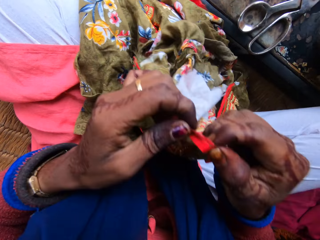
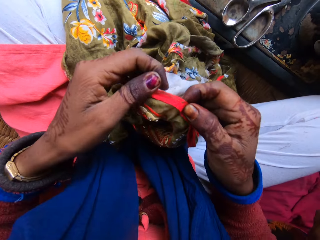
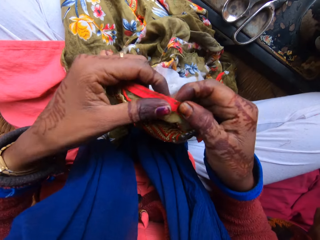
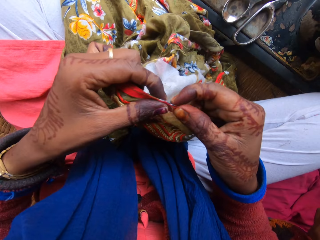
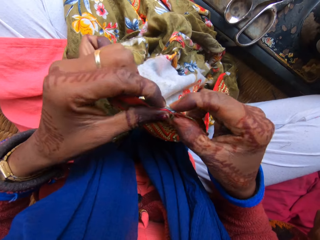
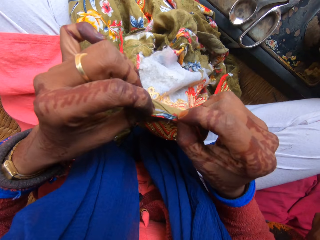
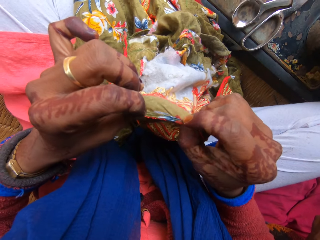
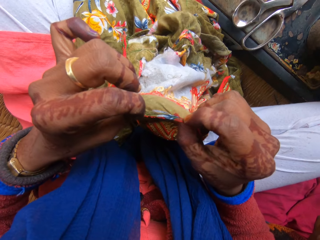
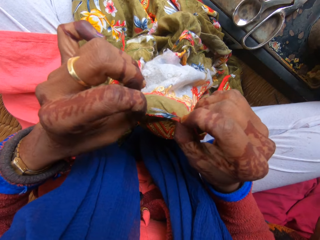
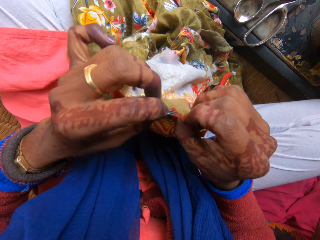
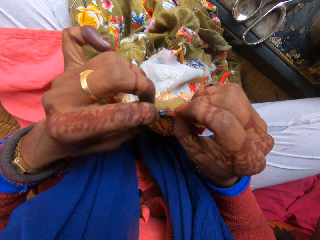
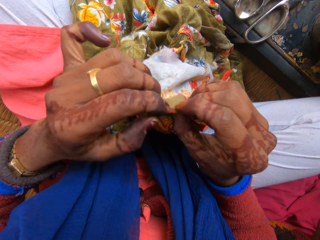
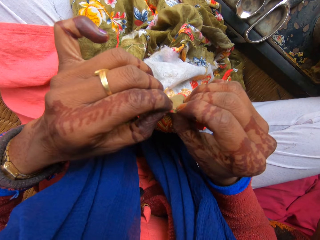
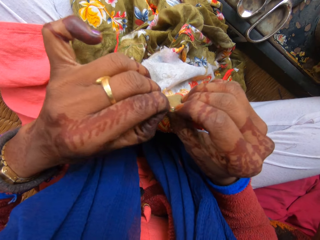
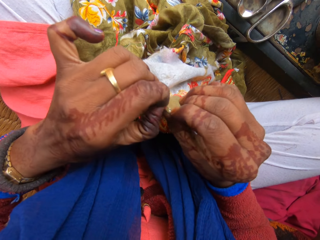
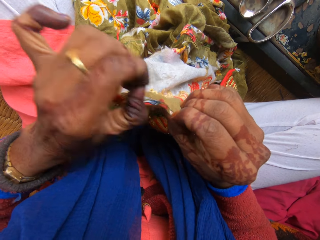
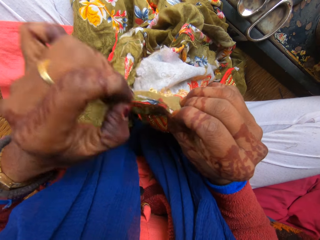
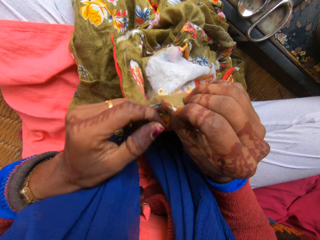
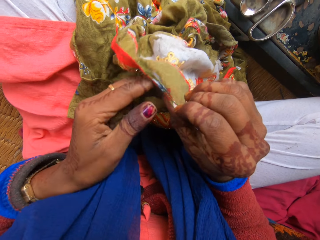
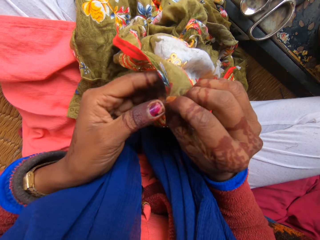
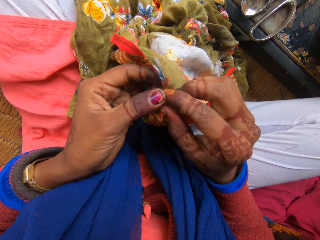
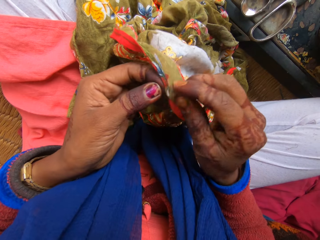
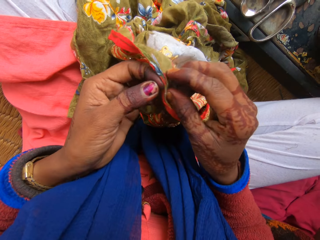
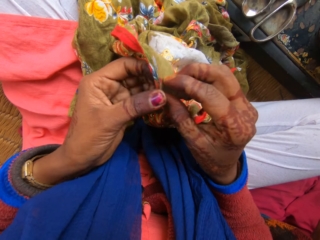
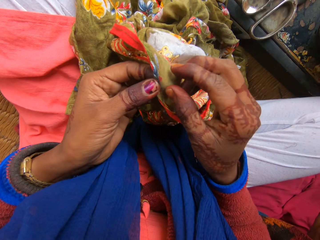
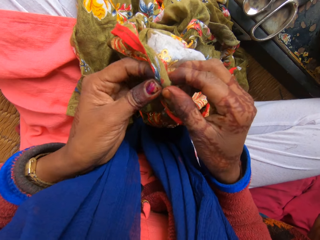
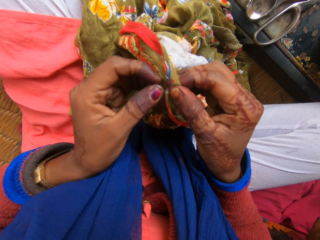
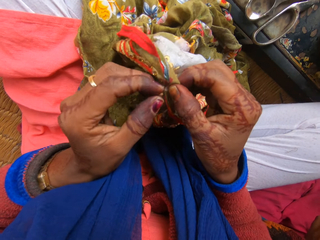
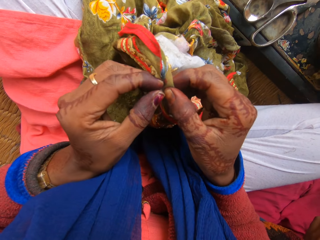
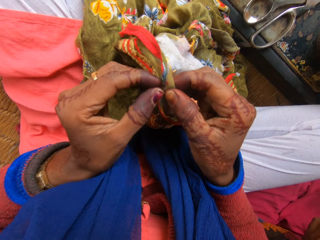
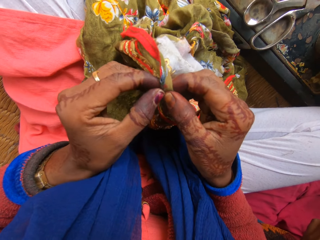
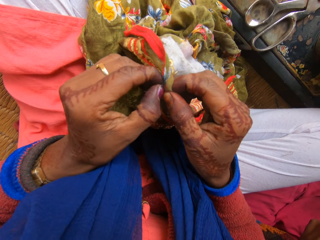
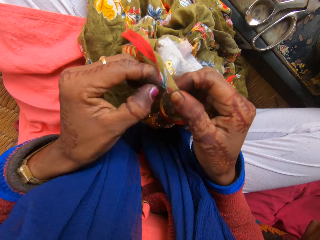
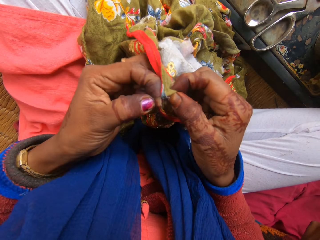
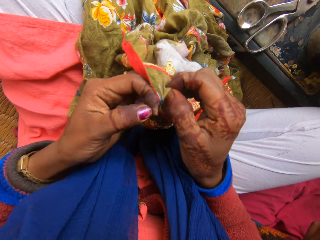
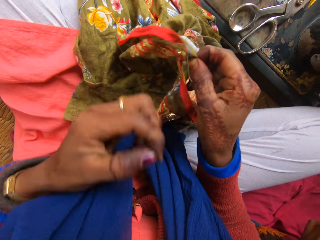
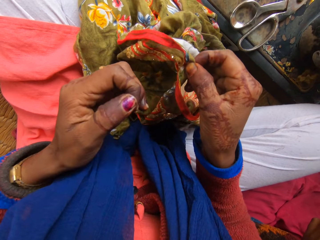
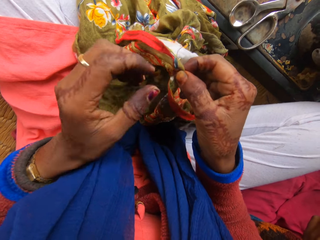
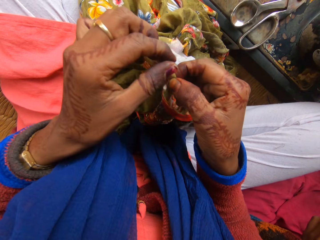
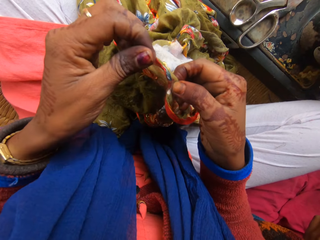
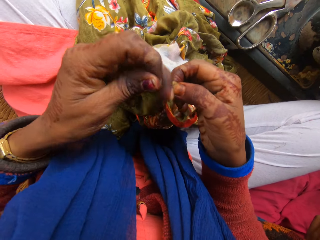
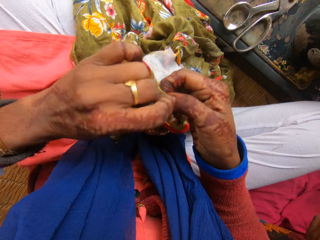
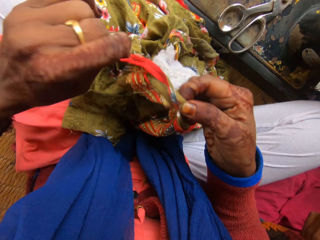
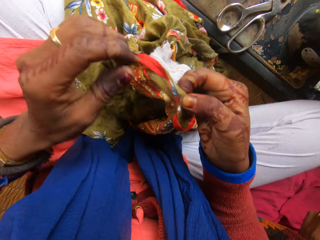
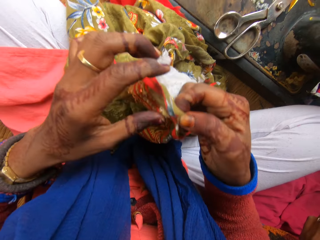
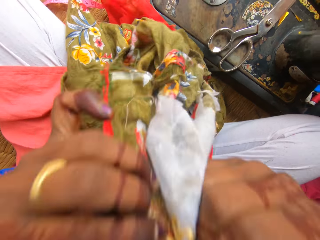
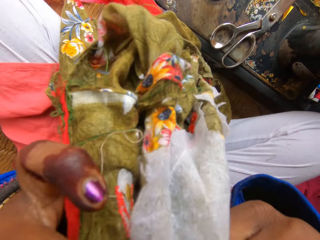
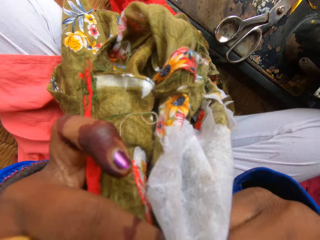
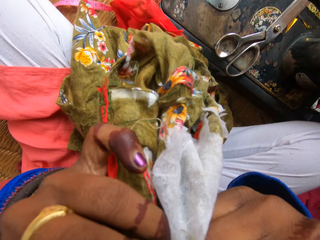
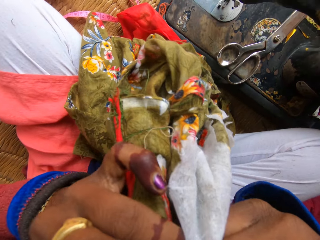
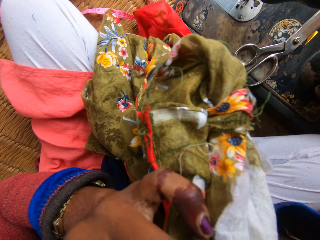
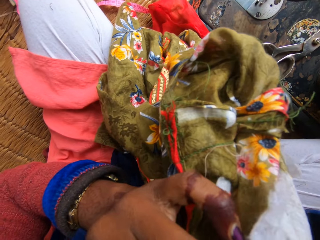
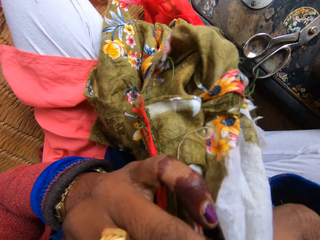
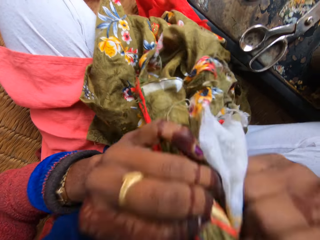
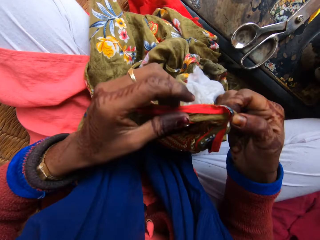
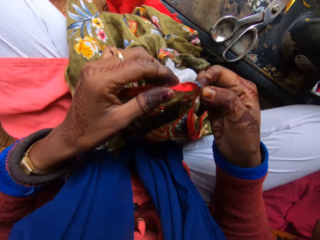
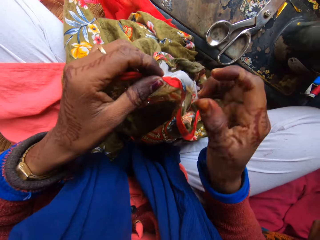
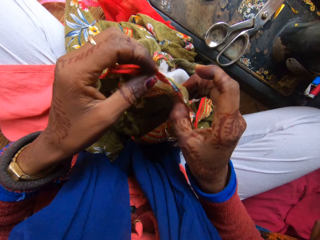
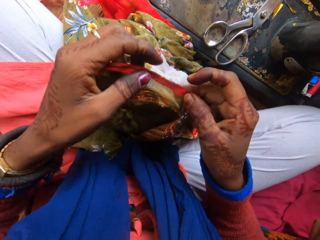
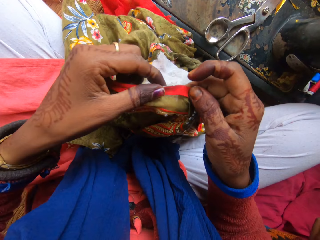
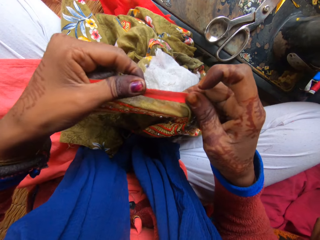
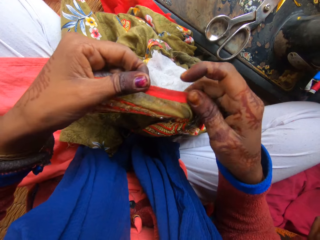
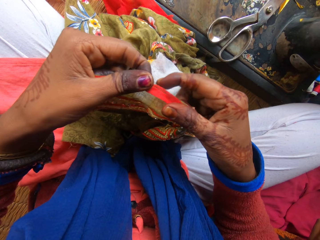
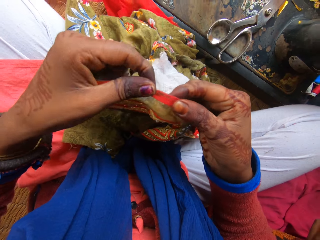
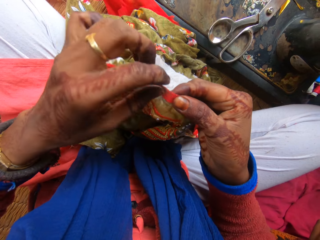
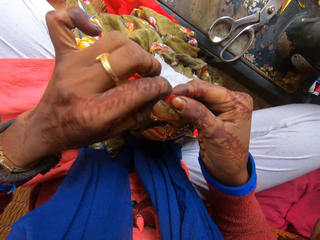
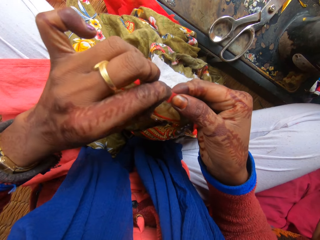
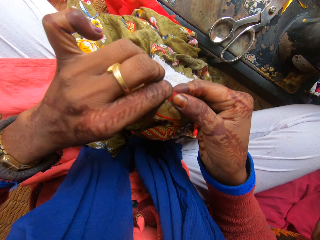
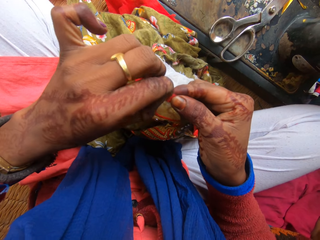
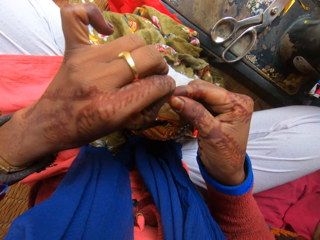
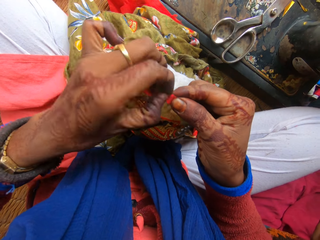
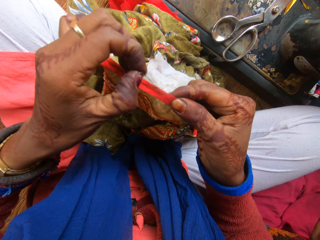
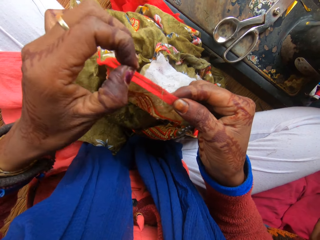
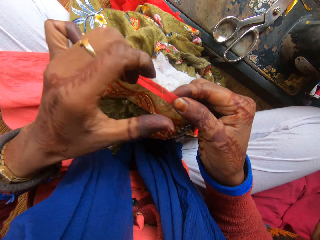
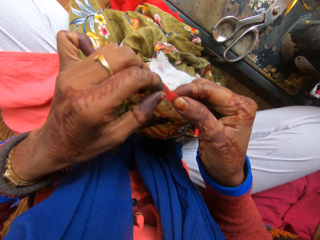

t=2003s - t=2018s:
A woman sits beside the camera wearer. The camera wearer works on the cloth with both hands. She removes pieces of thread from the piece of fabric in her hand. She raises the cloth with both hands. She removes pieces of thread from the piece of fabric in her teeth. She works on the cloth with both hands. The woman sits beside the camera wearer. The camera wearer removes pieces of thread from the piece of fabric in her hand.

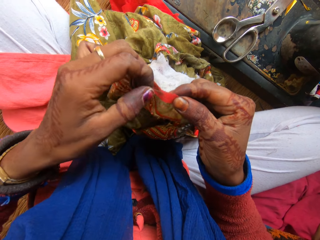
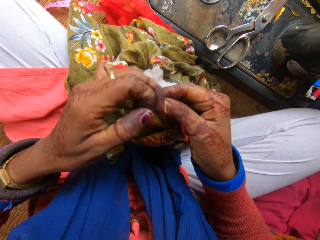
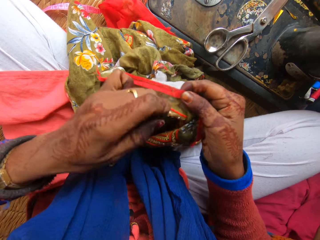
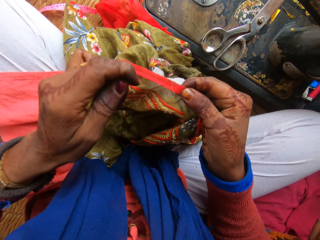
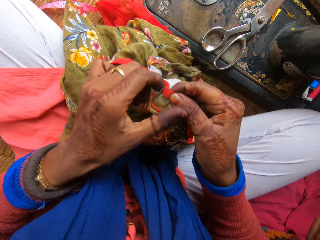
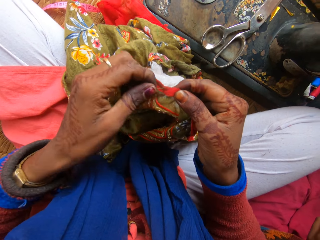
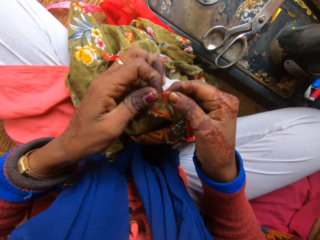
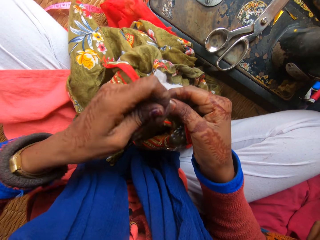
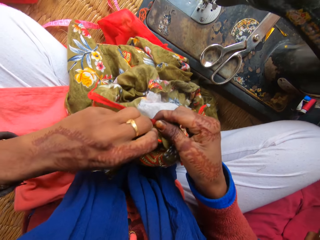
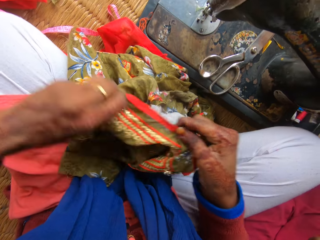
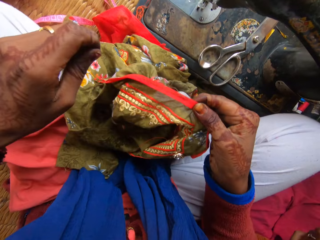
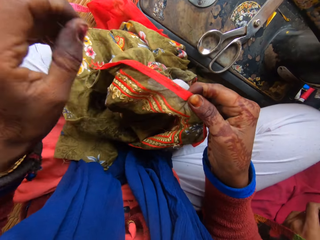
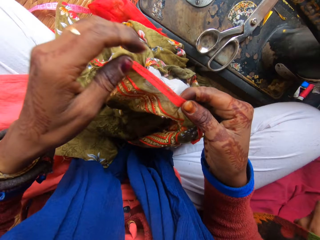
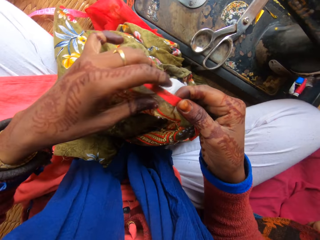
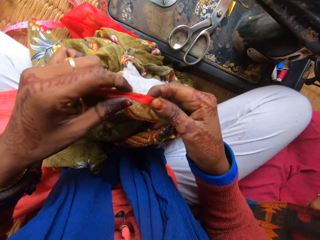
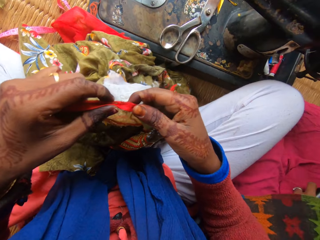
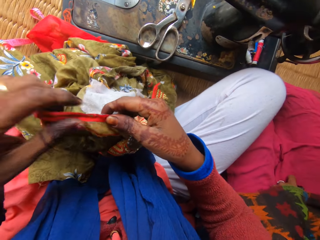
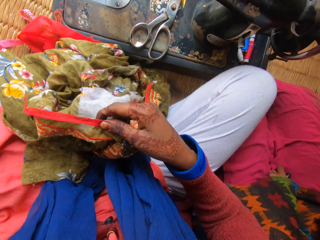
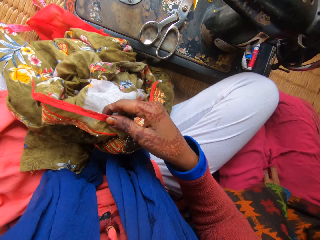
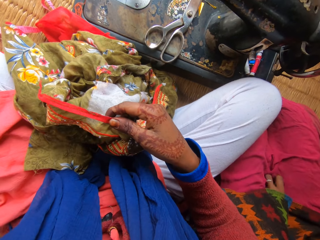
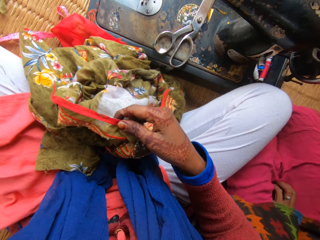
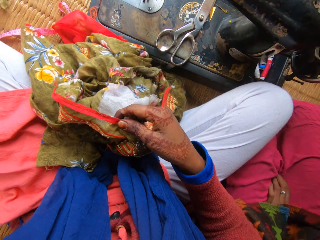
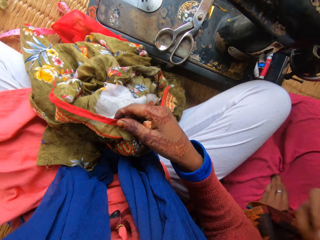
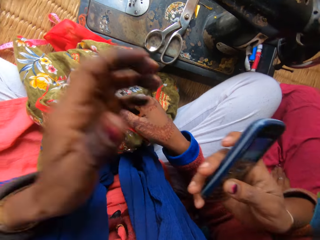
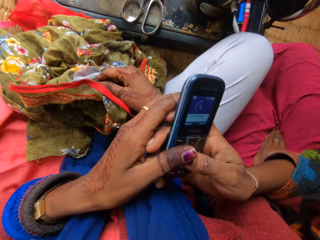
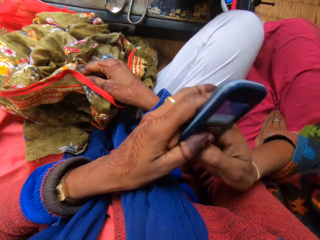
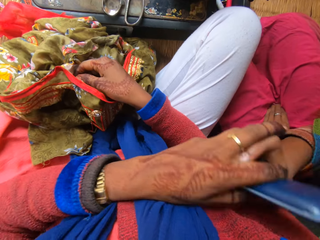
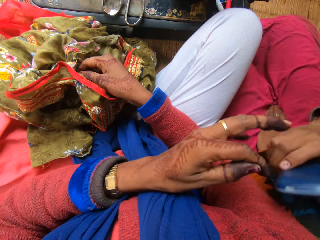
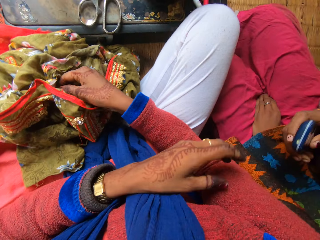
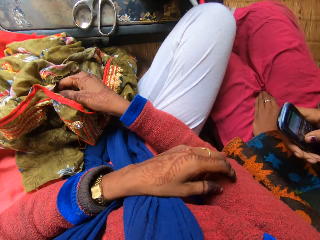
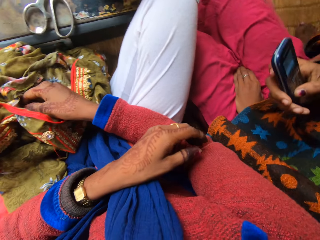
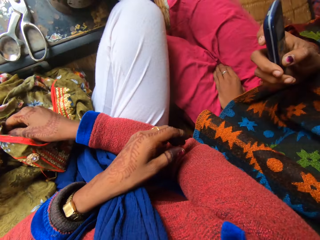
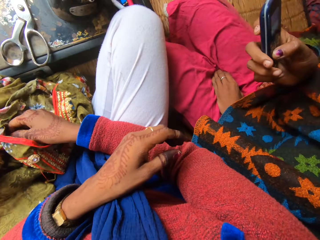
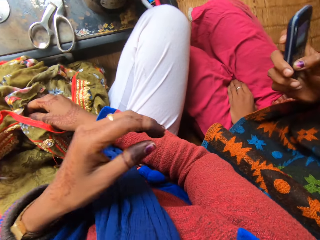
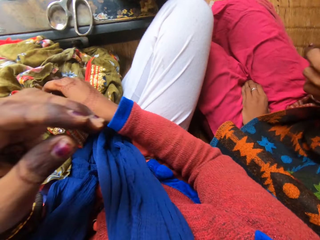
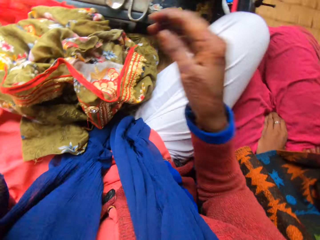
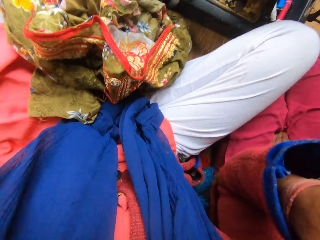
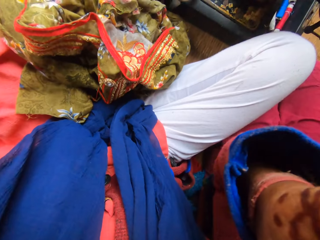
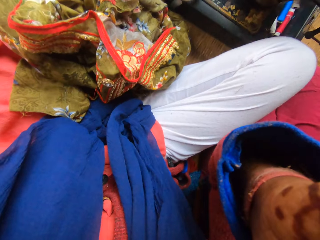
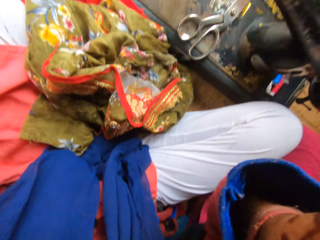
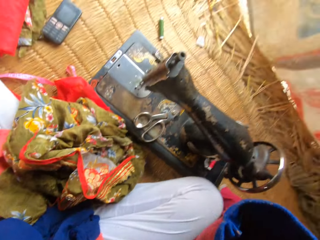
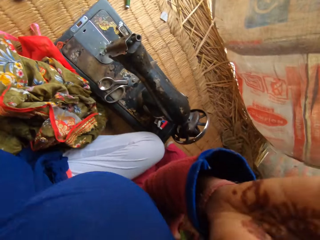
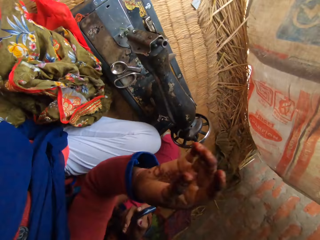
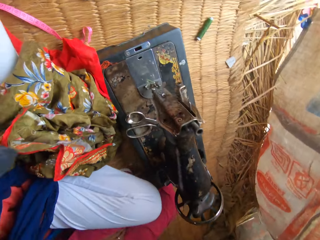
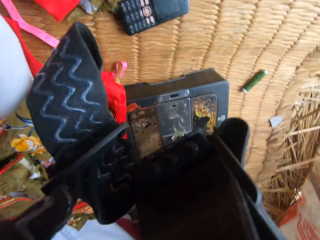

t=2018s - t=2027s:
The camera wearer raises her left hand. A woman shows the camera wearer her phone. The camera wearer touches the phone in the woman's hand. She pushes the phone. She takes her left hand off the cloth. She raises both hands. She adjusts the camera.
